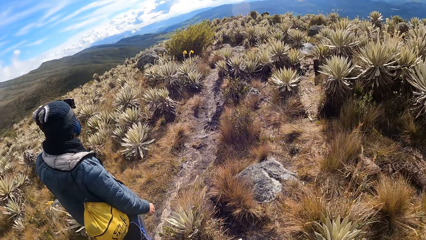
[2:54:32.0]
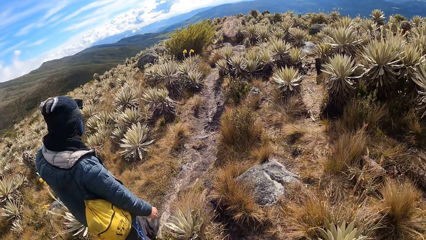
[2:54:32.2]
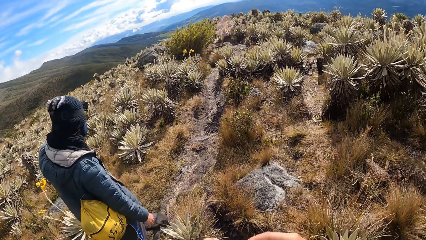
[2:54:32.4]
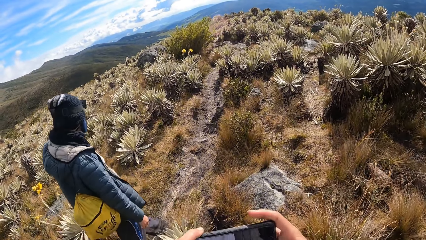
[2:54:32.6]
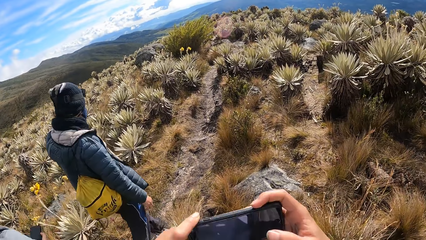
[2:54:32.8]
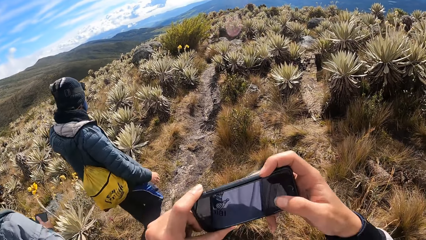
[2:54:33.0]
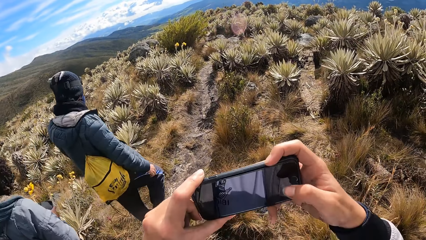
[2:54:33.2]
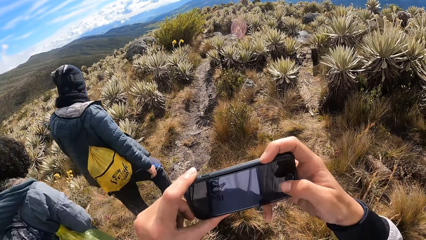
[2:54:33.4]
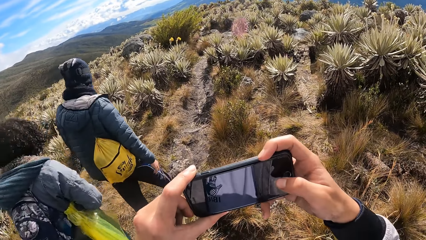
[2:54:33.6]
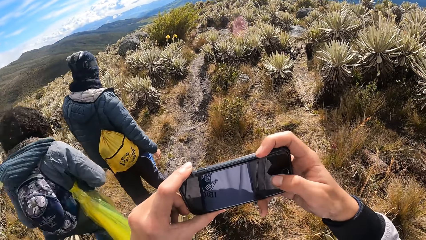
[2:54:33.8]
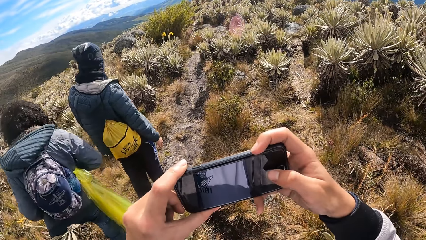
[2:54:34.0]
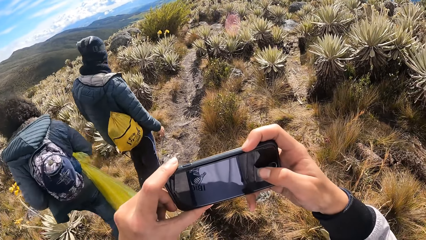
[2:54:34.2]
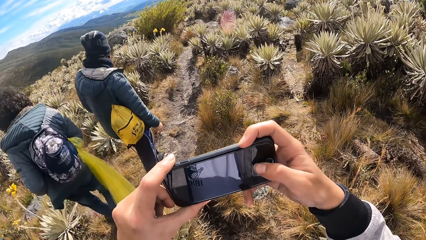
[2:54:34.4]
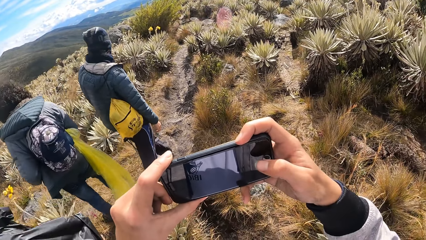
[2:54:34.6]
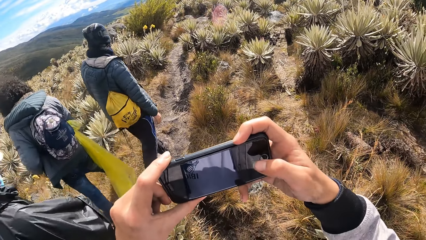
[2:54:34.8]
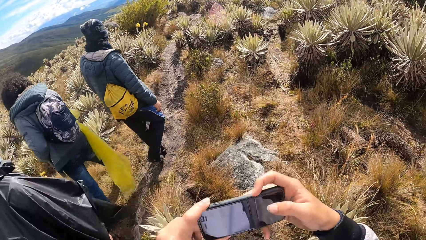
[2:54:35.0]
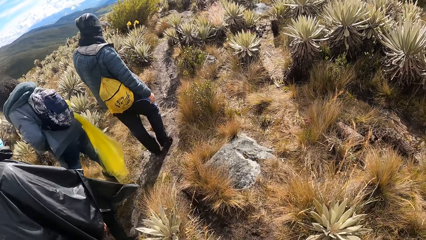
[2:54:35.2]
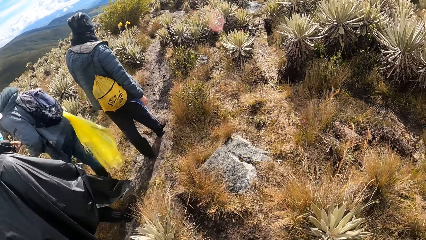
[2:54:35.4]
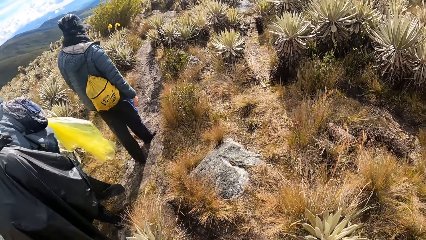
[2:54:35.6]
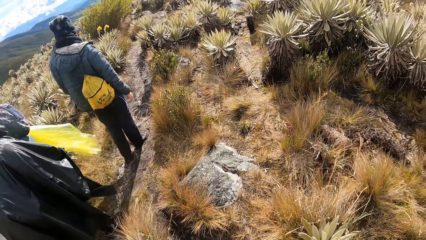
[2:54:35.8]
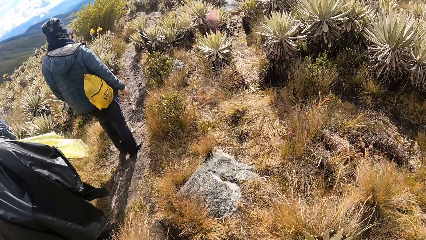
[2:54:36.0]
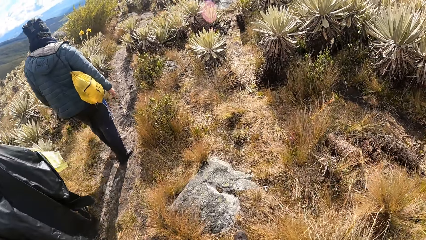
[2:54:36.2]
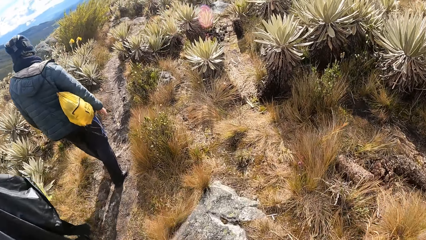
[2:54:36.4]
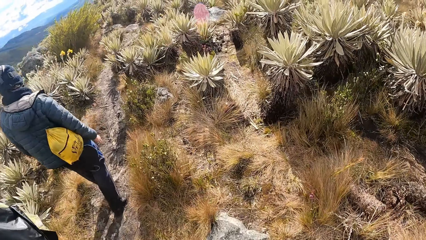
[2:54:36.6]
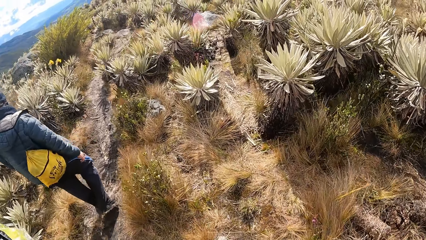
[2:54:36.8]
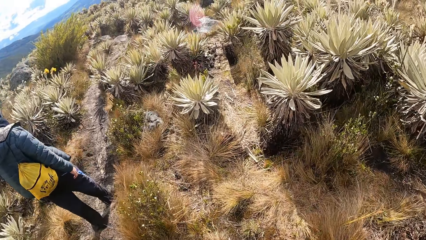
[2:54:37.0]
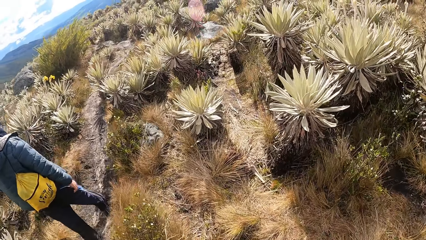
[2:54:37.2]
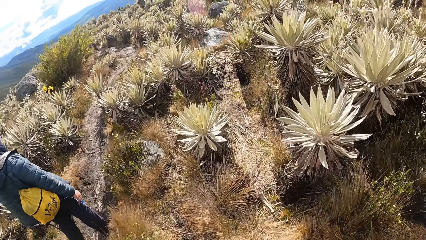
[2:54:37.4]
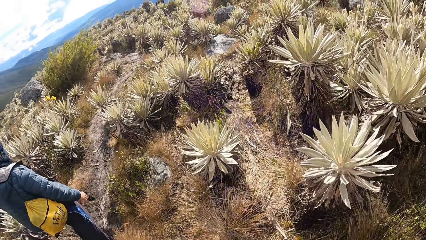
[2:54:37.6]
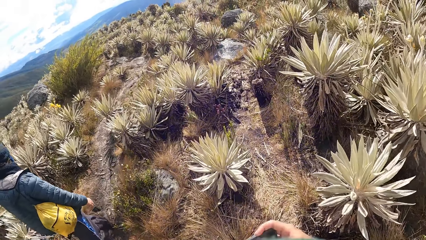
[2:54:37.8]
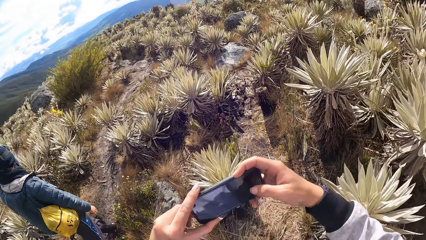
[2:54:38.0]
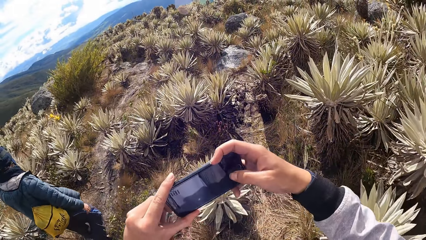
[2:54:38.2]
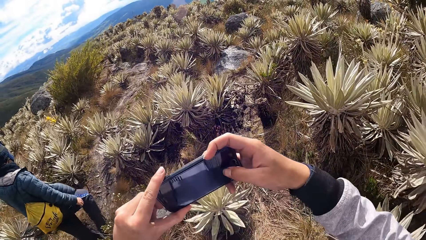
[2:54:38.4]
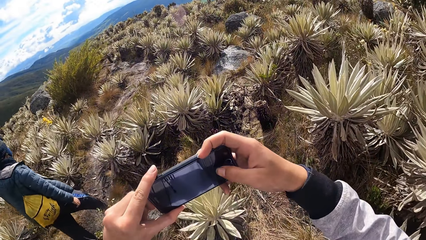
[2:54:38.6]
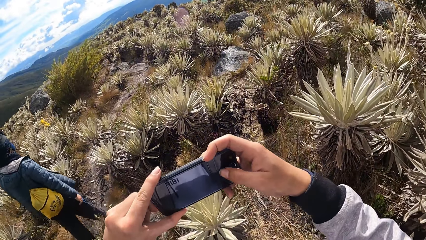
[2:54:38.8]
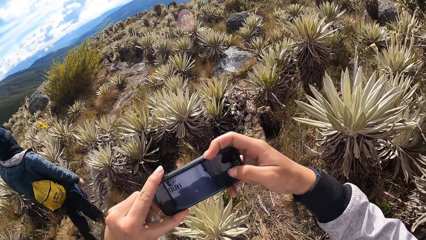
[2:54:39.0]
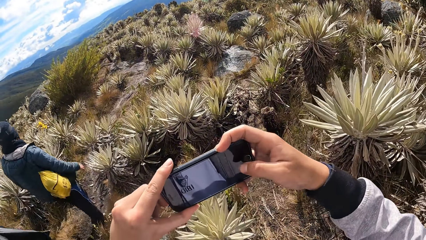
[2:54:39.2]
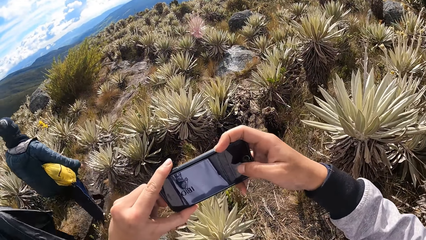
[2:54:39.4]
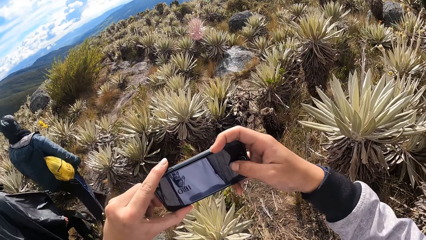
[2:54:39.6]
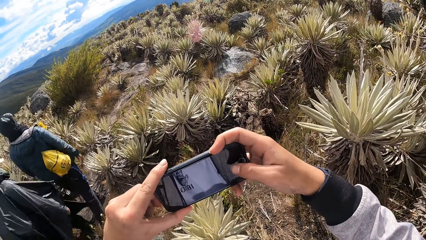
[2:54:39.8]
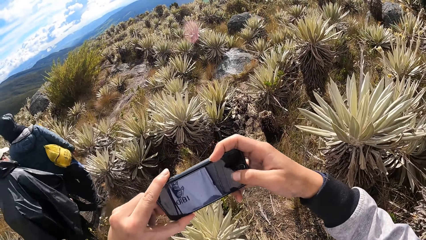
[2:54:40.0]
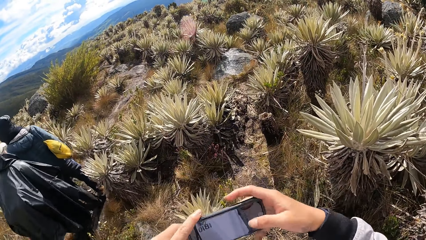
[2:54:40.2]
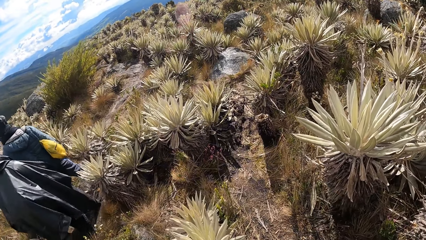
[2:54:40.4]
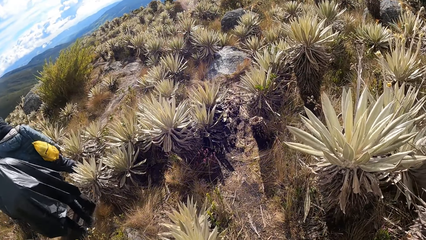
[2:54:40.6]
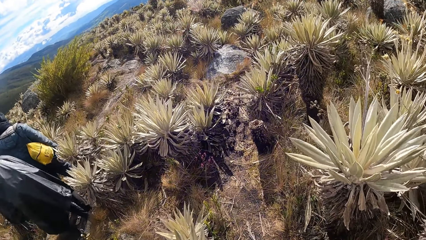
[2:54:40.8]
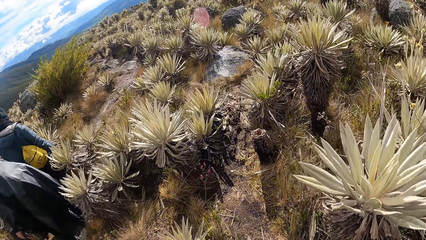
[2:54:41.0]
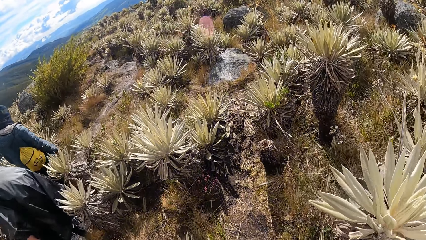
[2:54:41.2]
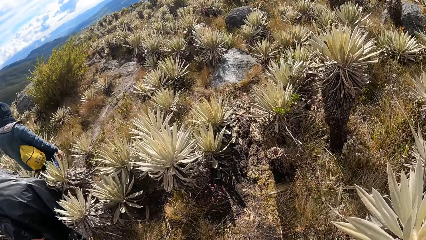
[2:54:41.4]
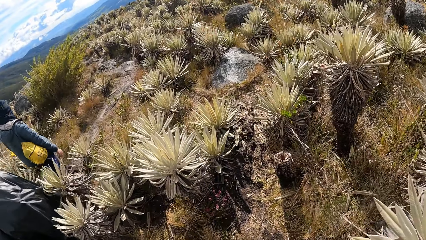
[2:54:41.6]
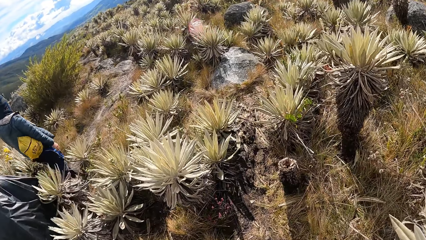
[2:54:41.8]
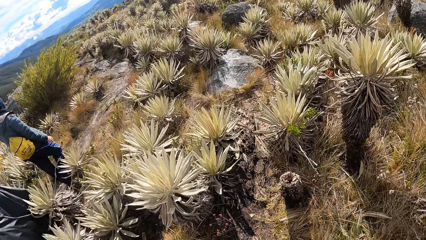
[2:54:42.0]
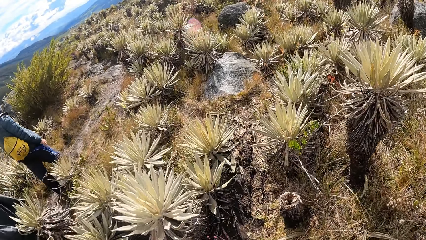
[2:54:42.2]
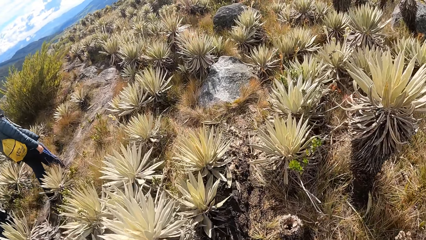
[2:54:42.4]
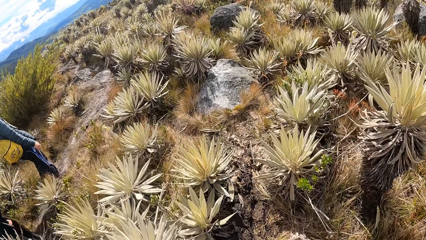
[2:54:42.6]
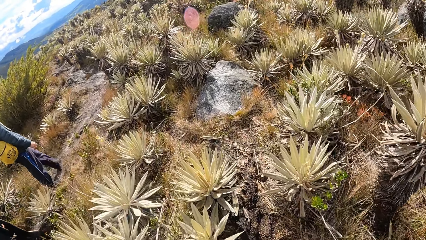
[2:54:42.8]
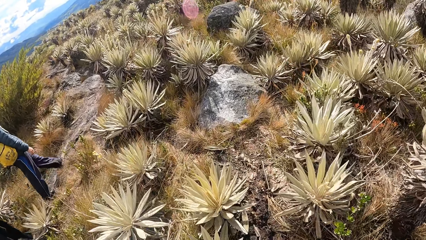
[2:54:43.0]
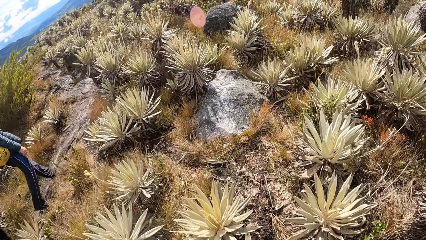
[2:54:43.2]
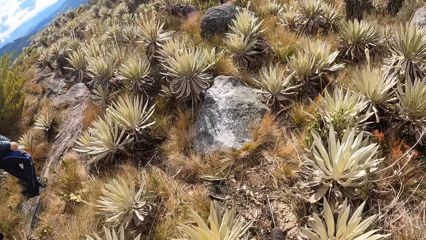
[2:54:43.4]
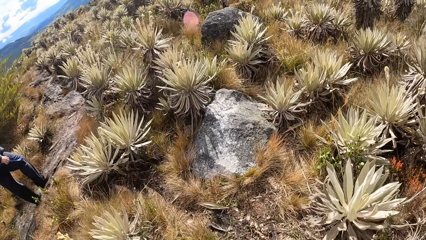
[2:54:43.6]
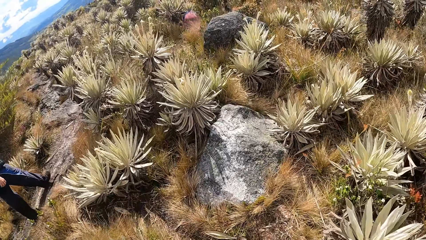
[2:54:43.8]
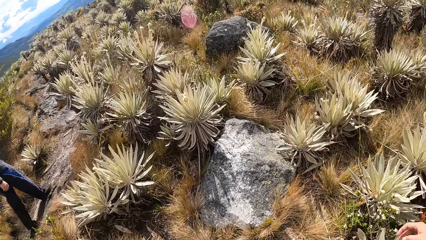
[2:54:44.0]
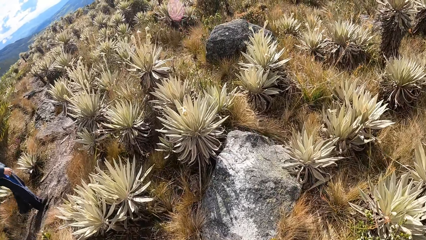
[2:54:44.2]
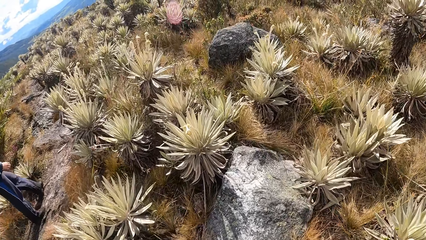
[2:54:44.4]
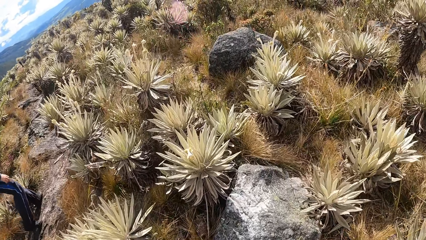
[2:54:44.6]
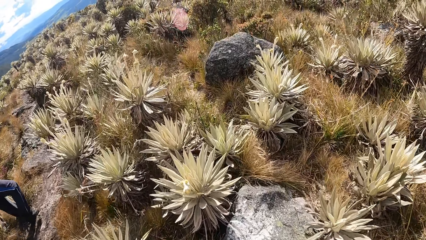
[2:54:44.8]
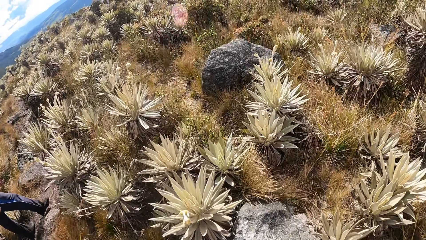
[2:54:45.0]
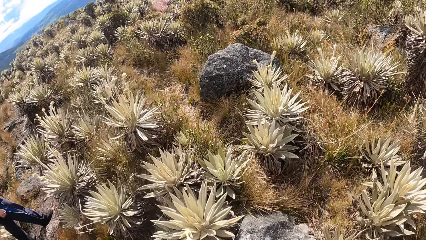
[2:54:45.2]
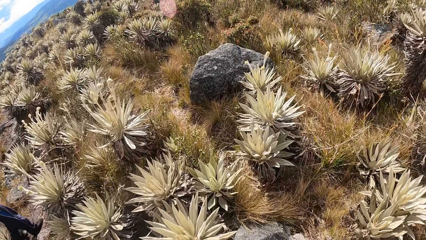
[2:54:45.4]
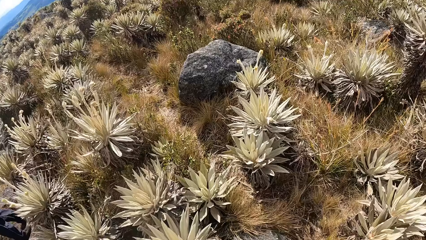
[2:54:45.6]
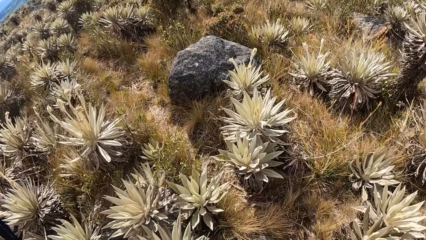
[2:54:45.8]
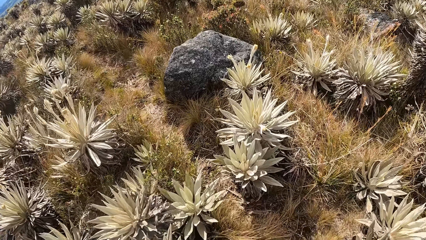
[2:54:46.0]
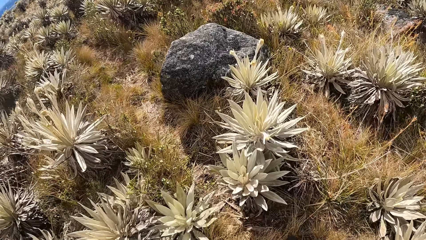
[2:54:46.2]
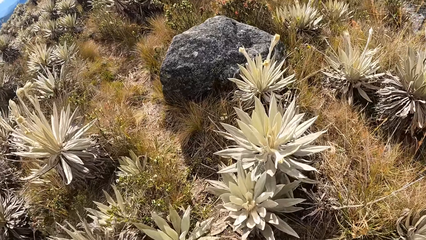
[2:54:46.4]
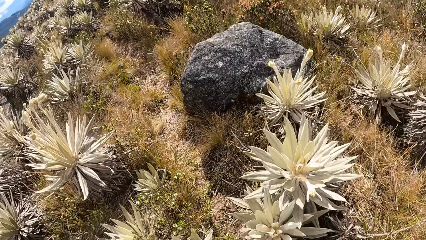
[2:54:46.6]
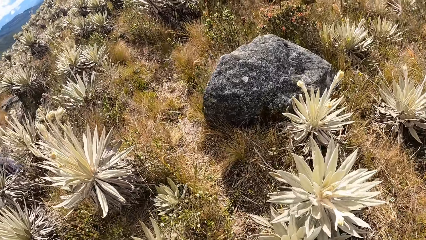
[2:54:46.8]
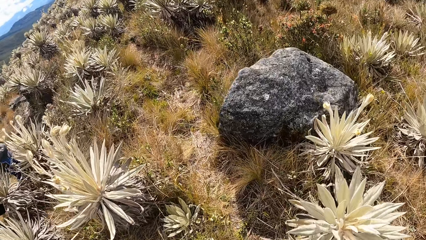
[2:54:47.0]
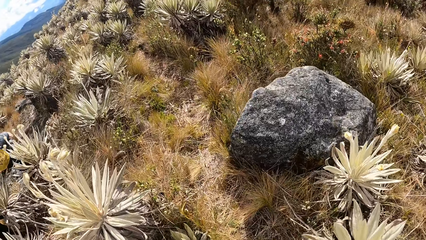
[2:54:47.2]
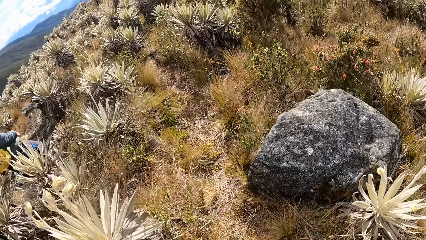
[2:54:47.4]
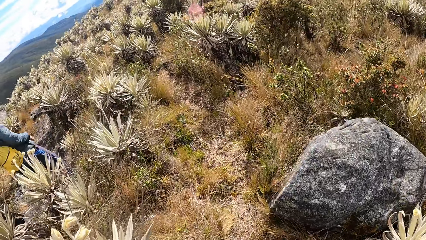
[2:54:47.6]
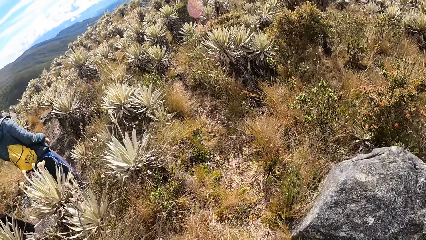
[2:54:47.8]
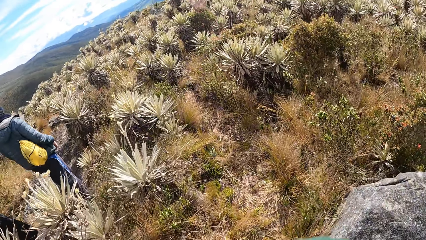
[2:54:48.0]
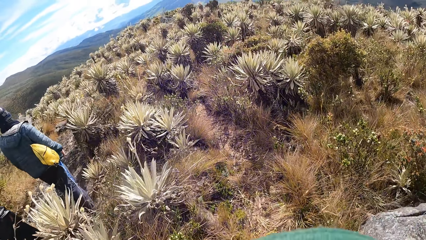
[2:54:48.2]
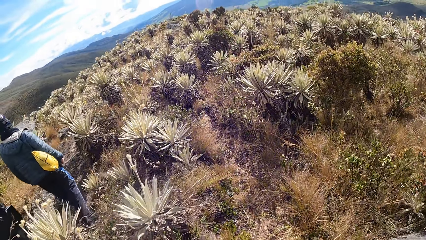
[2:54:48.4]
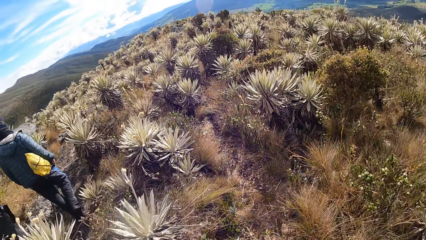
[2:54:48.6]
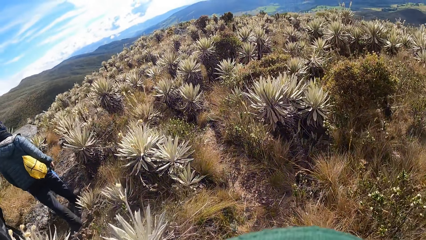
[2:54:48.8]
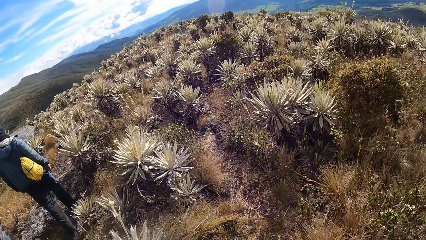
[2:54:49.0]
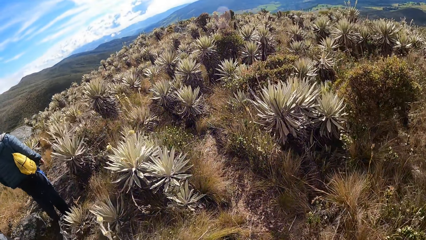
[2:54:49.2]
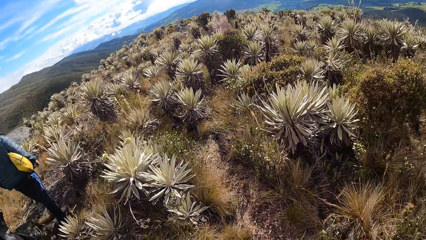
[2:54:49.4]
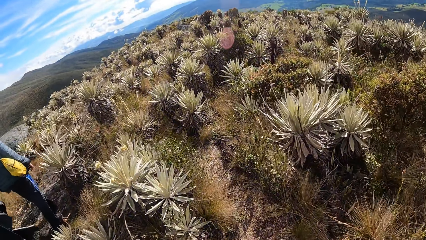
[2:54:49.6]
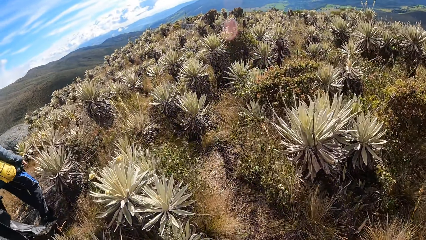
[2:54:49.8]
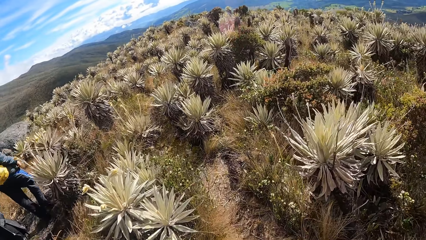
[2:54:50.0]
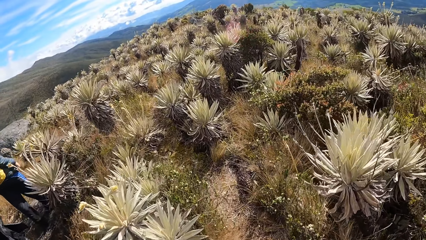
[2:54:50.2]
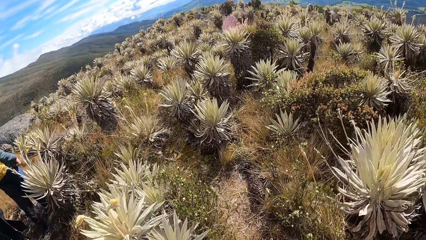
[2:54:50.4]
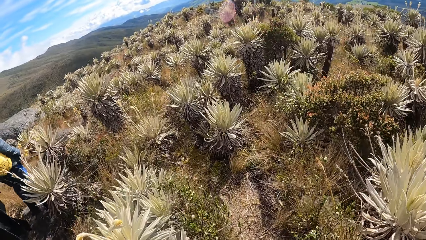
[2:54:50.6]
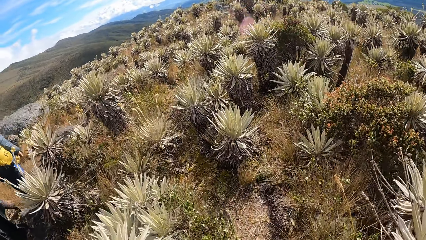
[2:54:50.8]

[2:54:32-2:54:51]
The camera wearer uses the phone. They hold the phone with both hands. They take a photo with the phone. They drop both hands. They walk ahead on the desert. They hold the phone with both hands. They take a photo with the phone. They drop both hands. They walk ahead on the desert.
